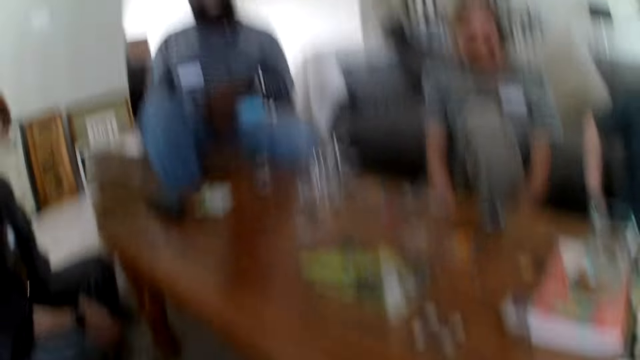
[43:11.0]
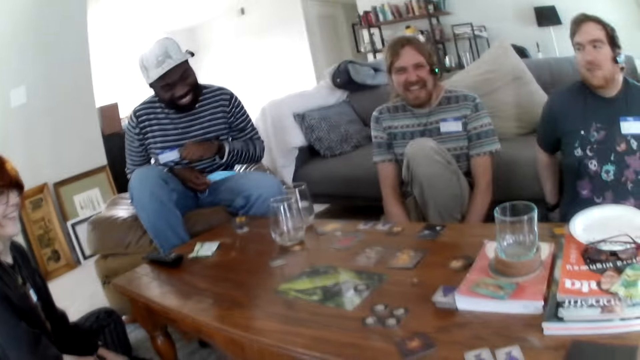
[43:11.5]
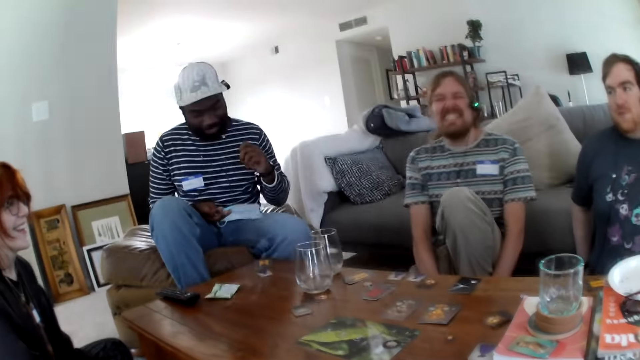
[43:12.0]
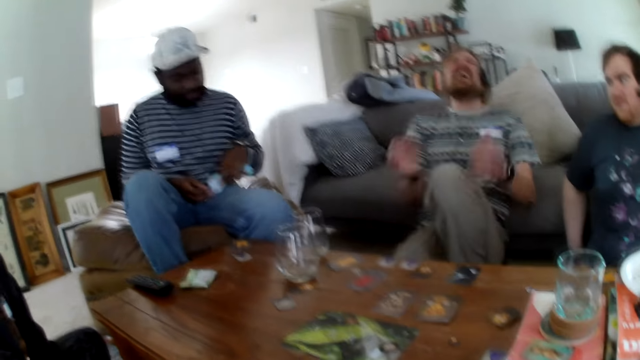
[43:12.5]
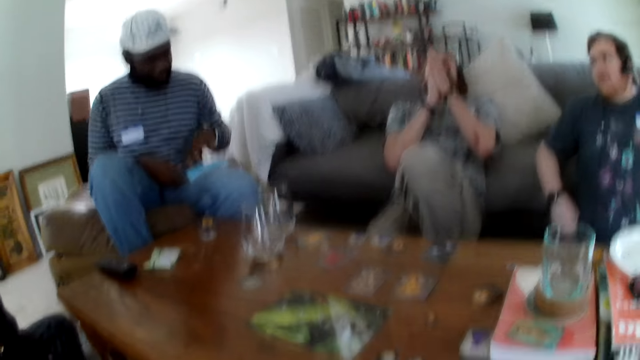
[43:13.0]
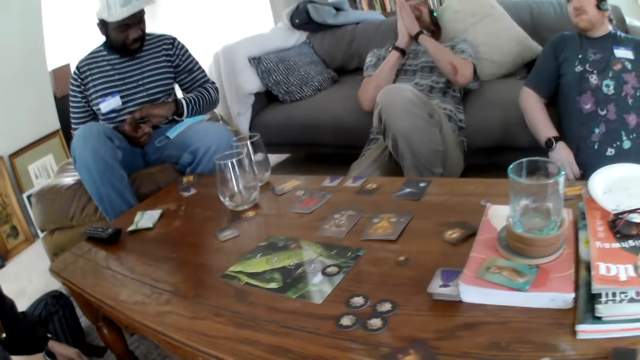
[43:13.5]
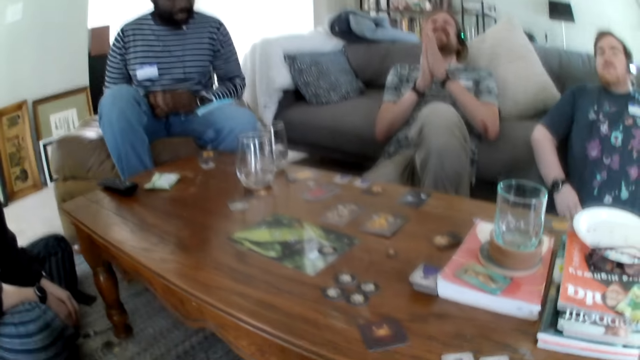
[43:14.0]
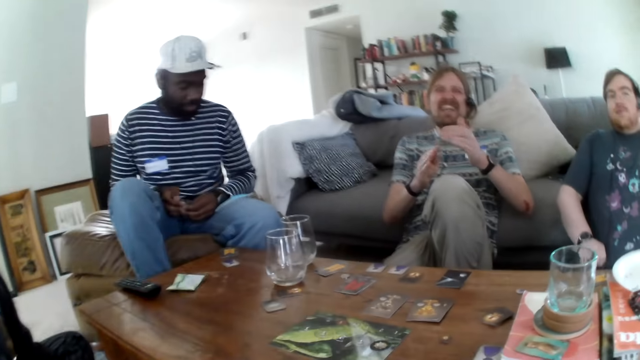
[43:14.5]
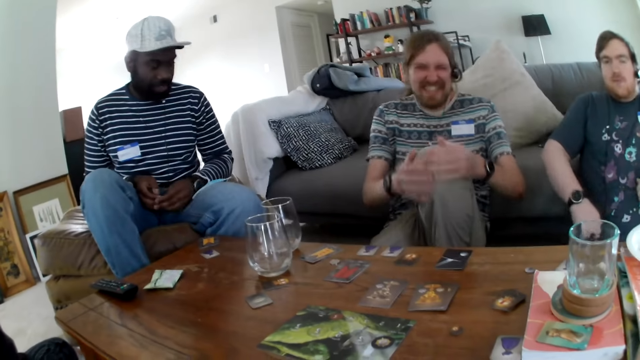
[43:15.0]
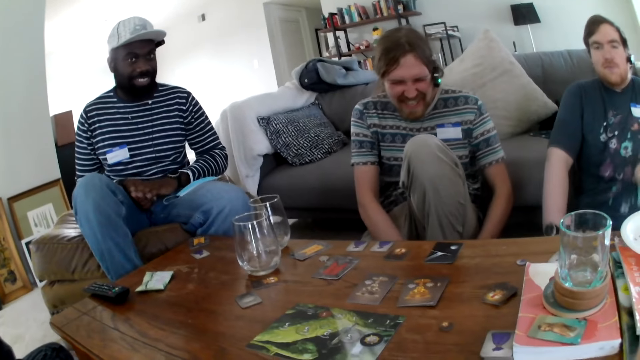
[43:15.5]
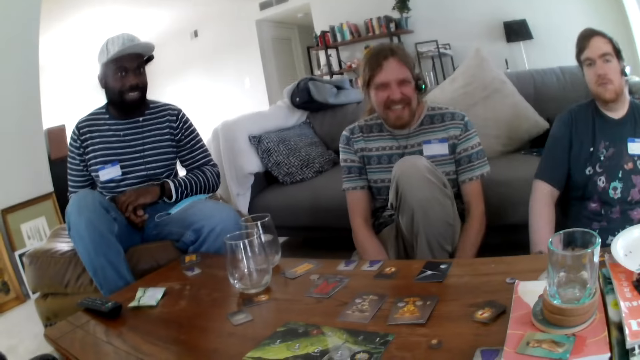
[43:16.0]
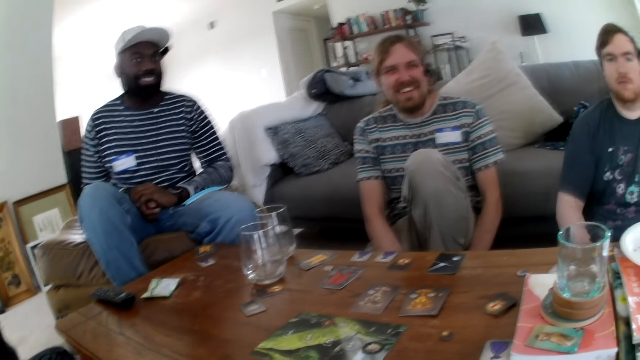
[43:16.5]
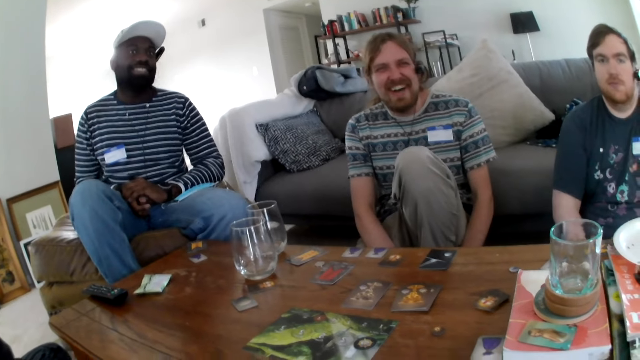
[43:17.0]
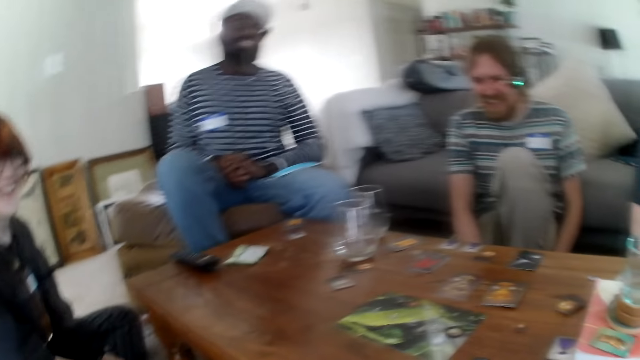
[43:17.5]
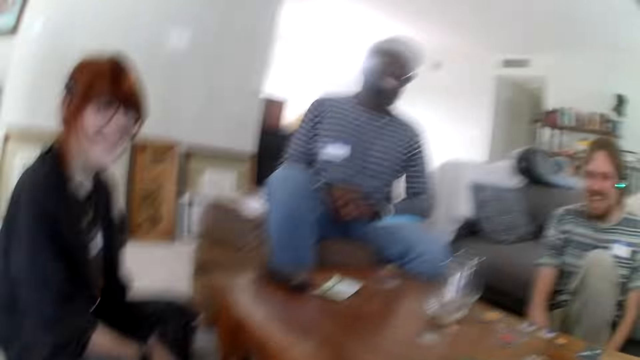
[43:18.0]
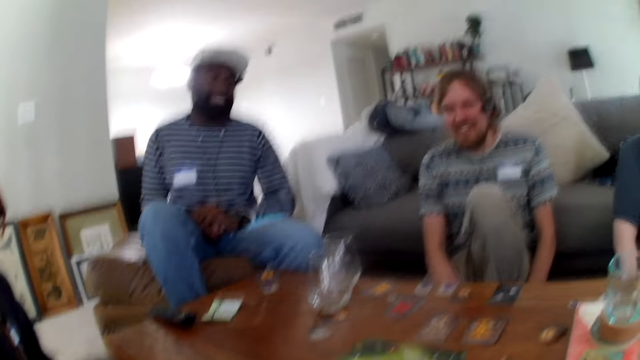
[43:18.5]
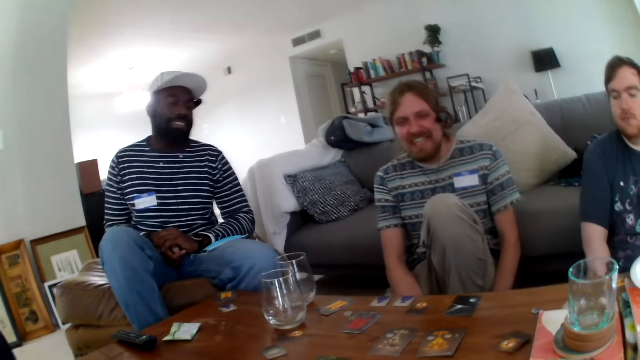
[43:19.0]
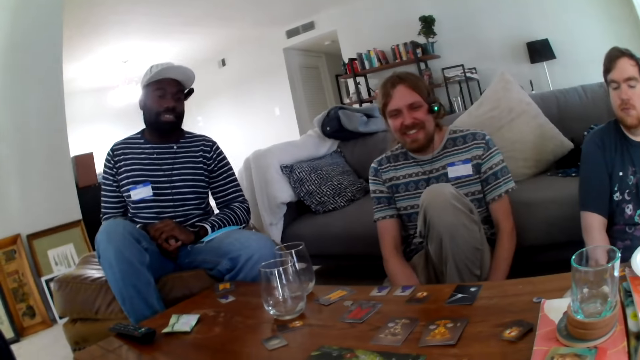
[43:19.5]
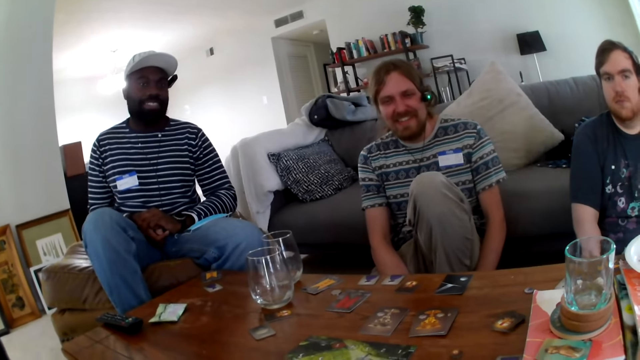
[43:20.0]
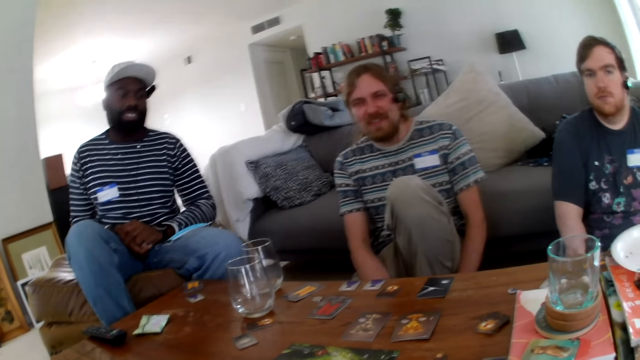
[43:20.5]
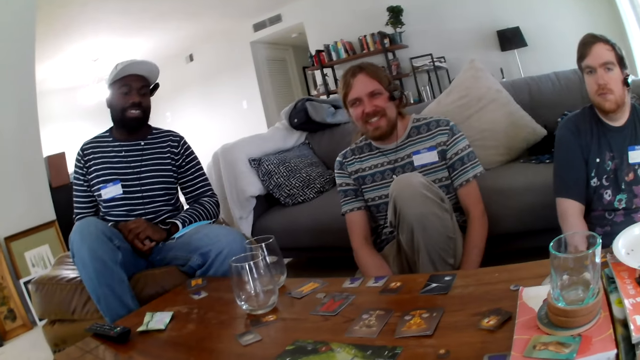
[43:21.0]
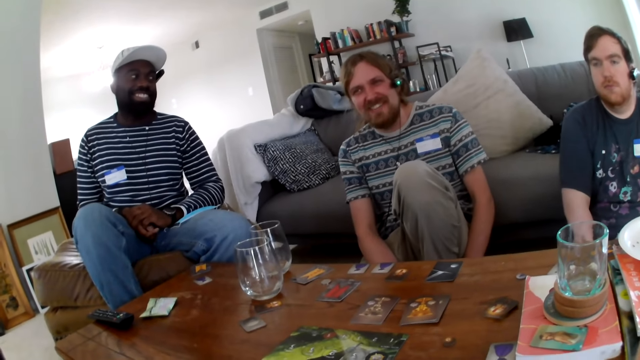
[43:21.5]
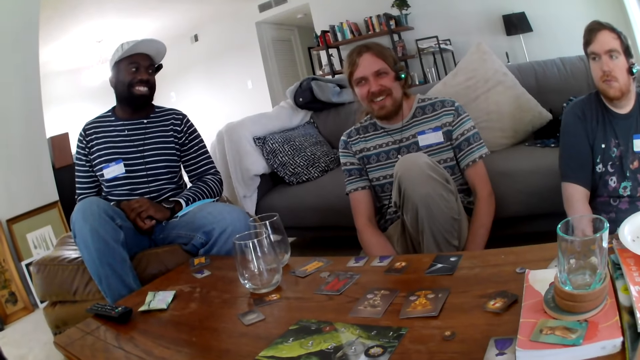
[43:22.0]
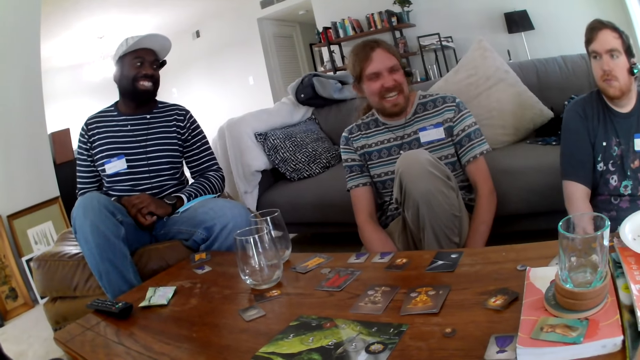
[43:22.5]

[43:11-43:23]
A man laughs and talks. The man folds the hand, holds the knee. The camera wearer talks. The man talks. The man talks again.

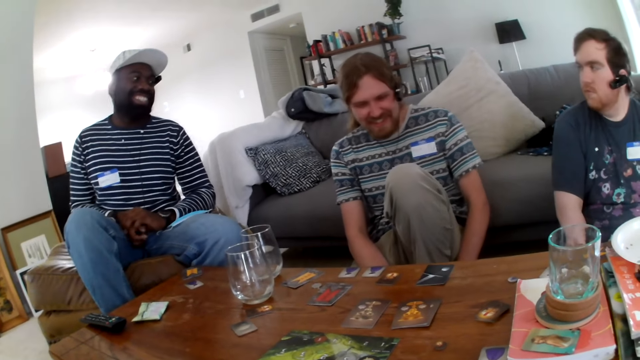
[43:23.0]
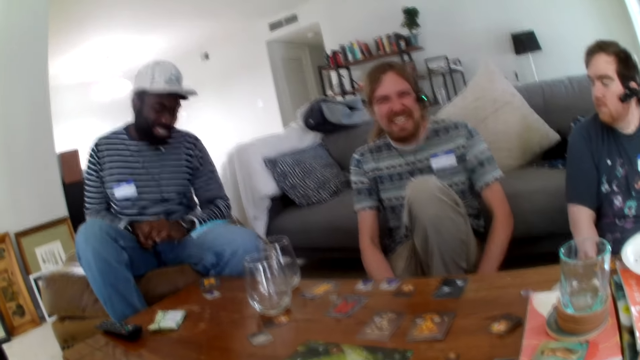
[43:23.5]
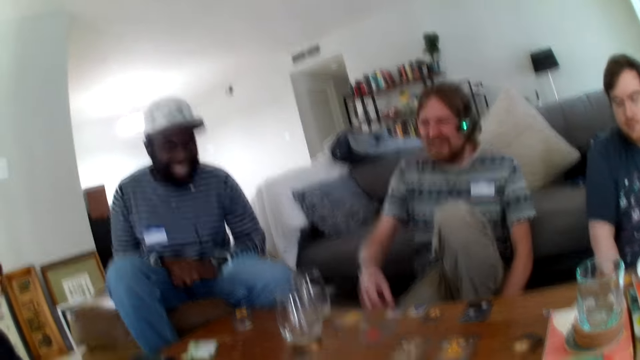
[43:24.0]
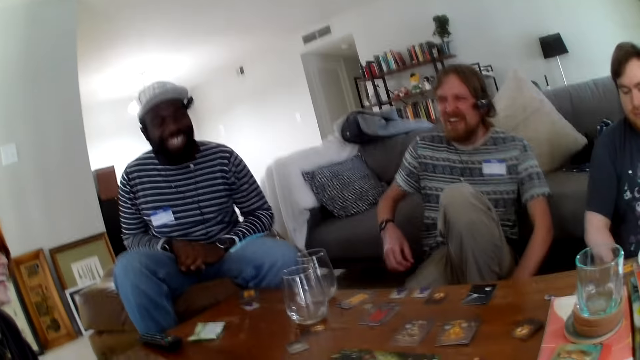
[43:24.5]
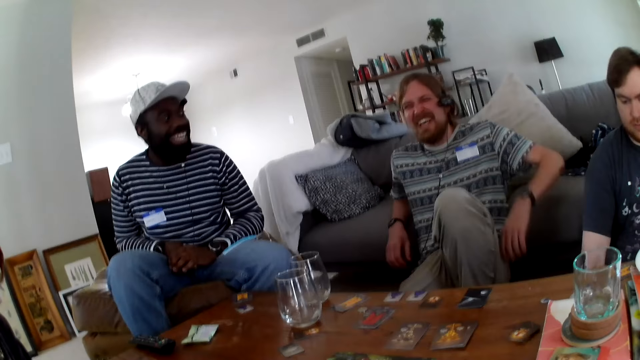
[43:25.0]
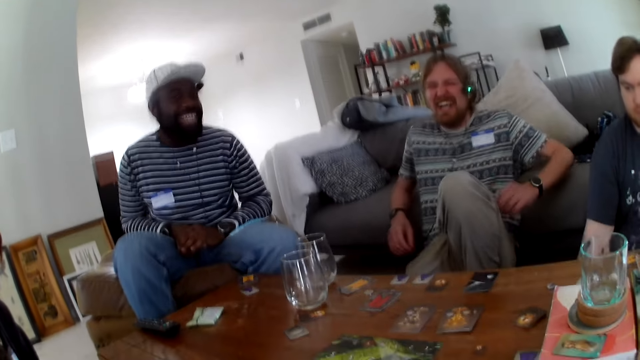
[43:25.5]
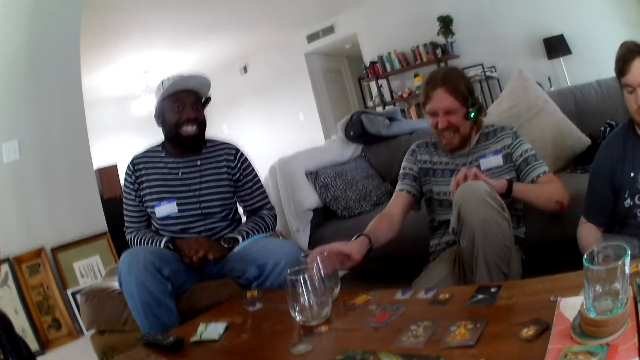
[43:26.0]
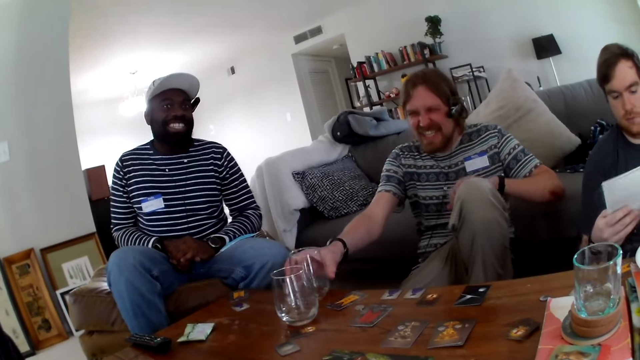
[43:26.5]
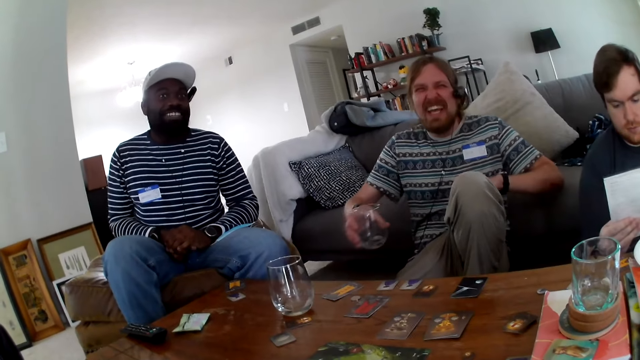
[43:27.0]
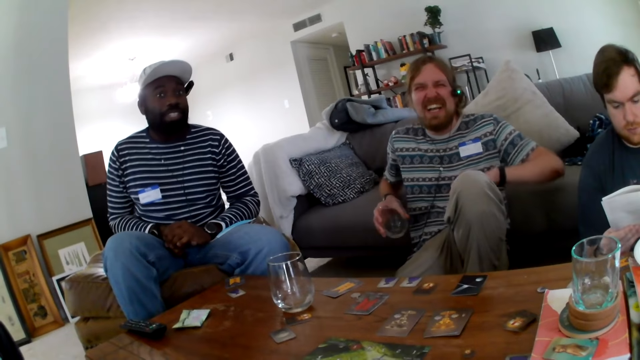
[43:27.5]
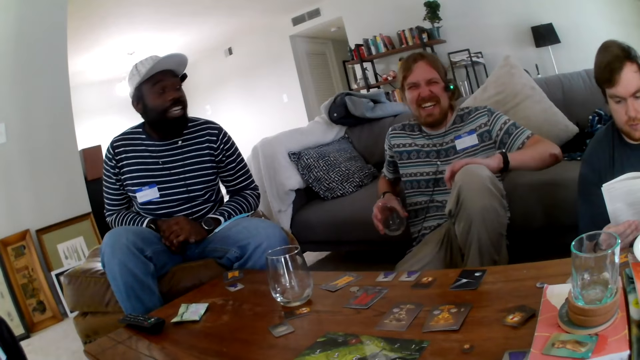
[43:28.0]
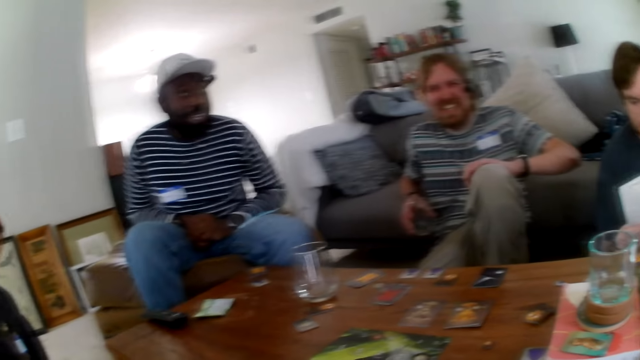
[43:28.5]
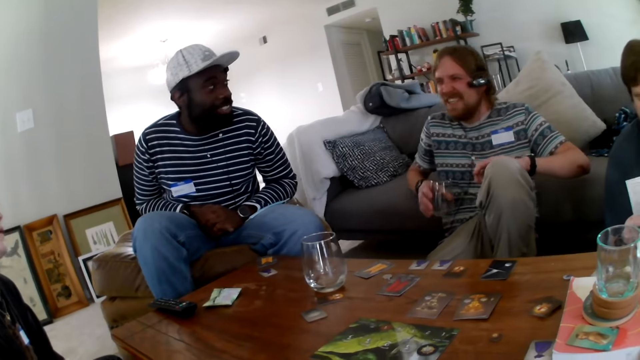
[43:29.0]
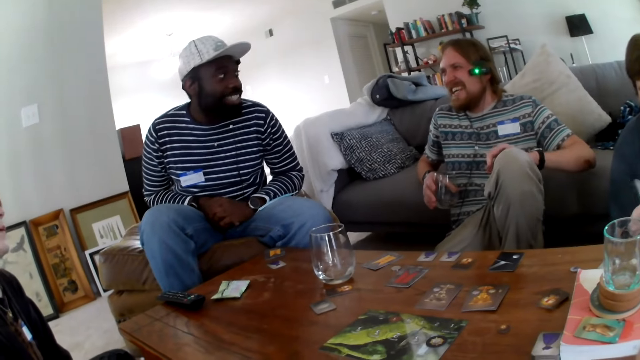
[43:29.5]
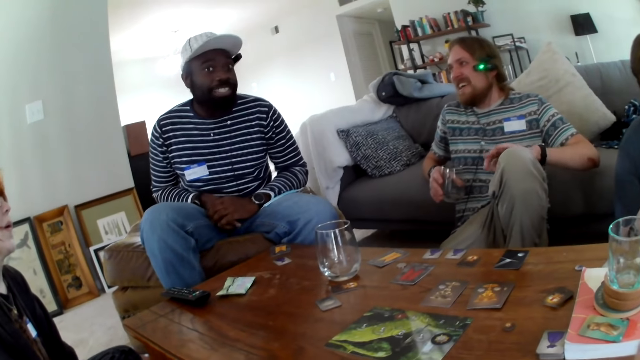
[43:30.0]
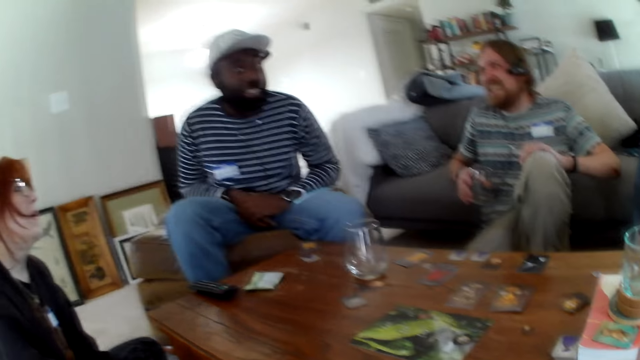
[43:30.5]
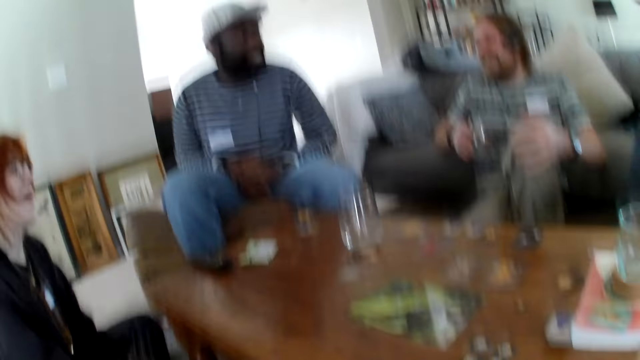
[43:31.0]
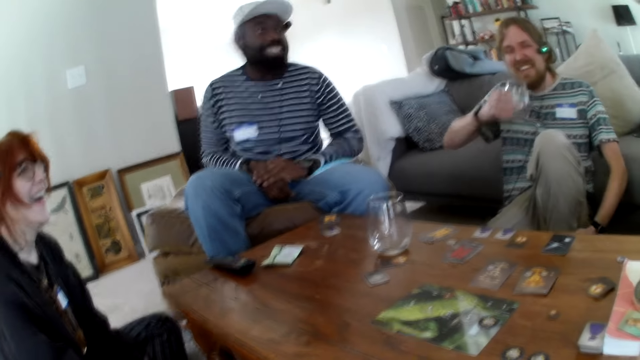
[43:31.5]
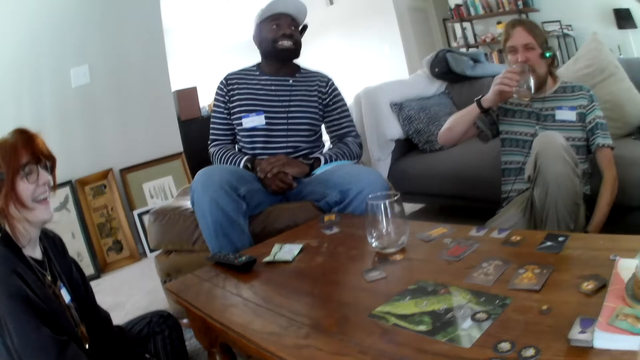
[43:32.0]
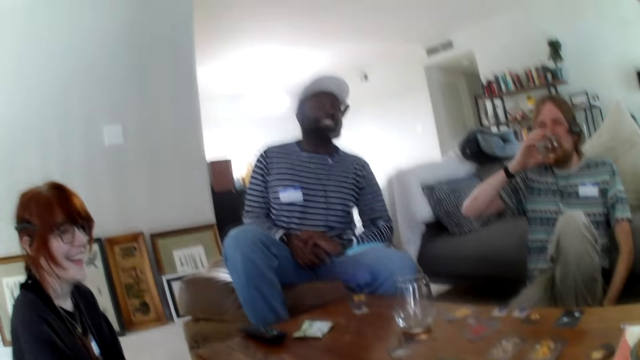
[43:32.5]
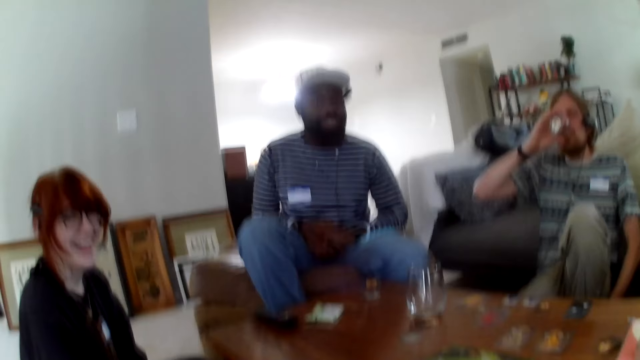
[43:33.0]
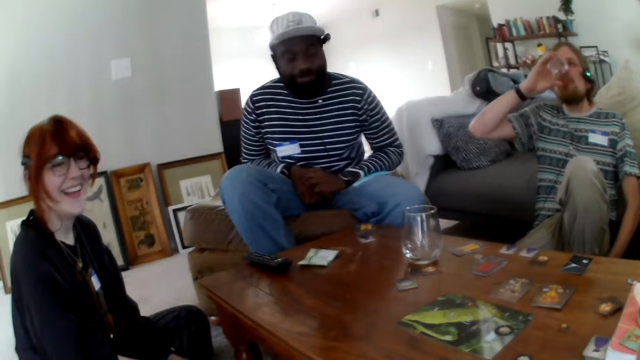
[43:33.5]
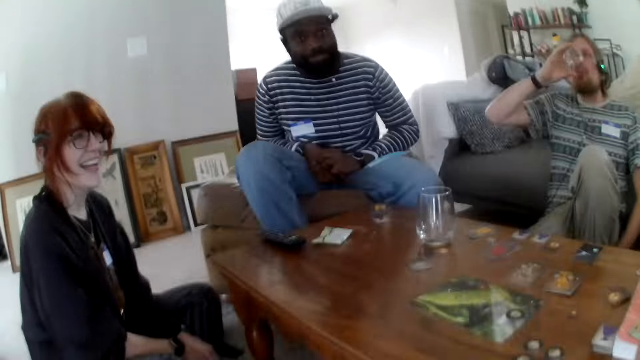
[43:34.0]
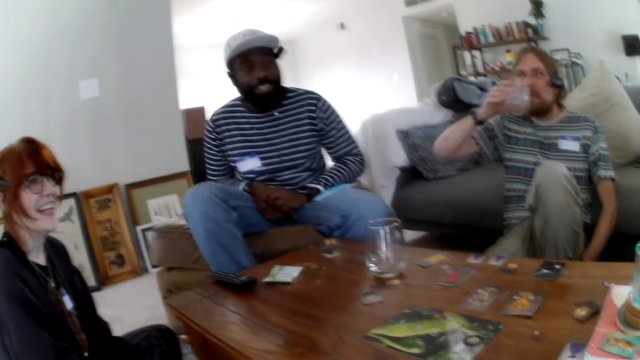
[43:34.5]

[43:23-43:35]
The camera wearer talks. A man puts the hands on the sofa. The man laughs. A person laughs. The man picks the glass of water. Another person reads a book. The camera wearer talks. The man scratches the knee. The first person talks. The man talks and laughs. The camera wearer laughs. The man drinks the water. The camera wearer talks.
